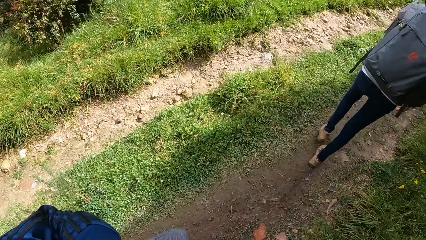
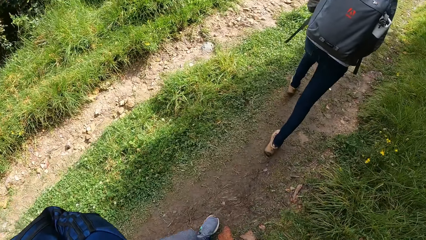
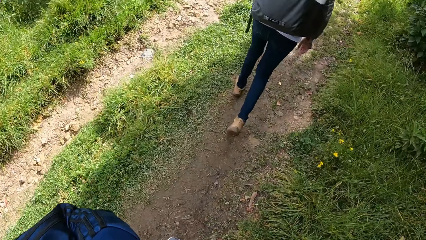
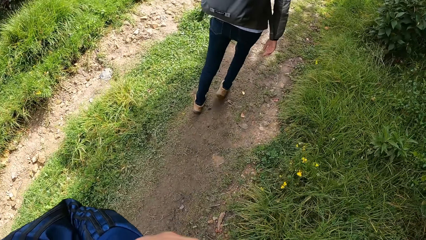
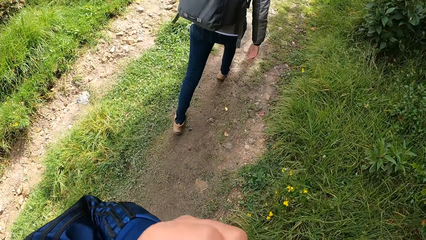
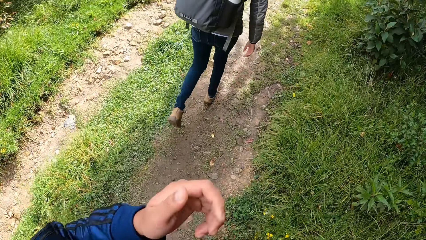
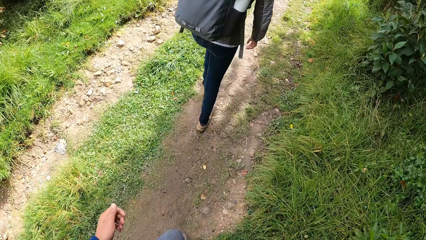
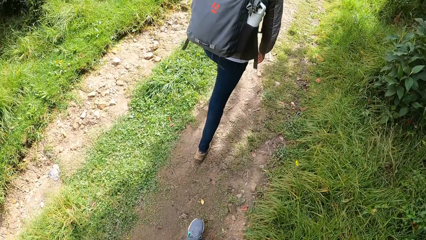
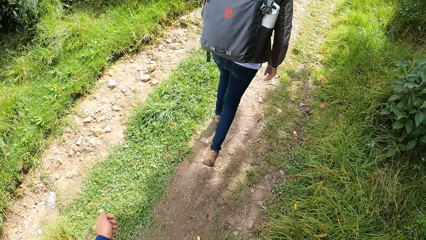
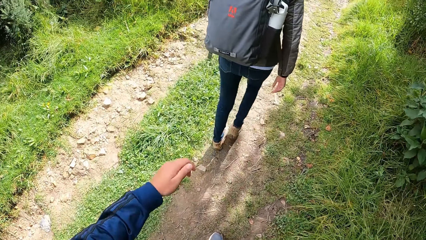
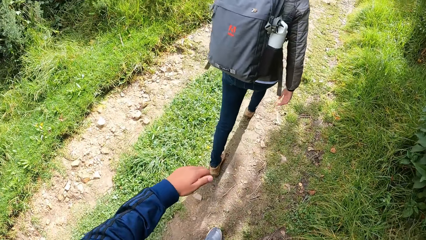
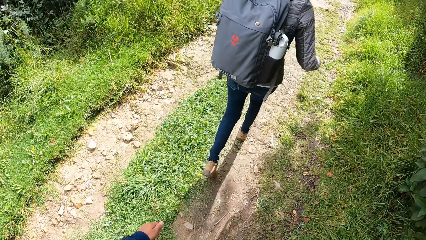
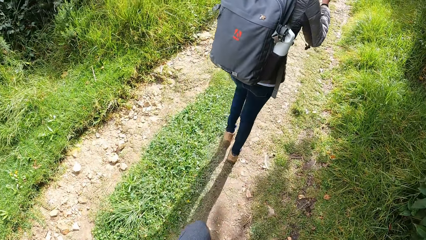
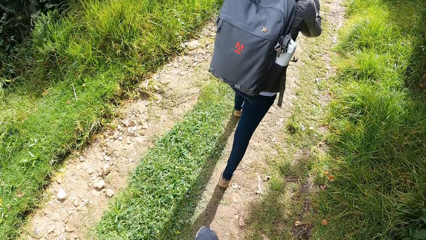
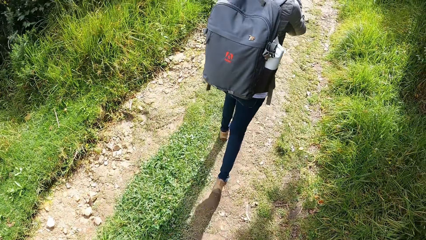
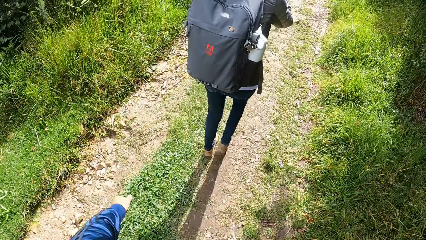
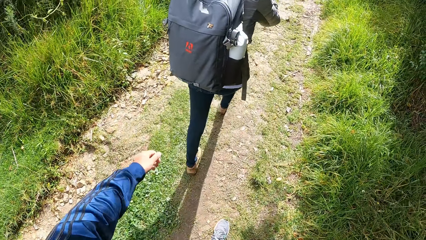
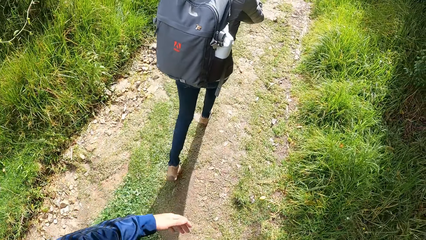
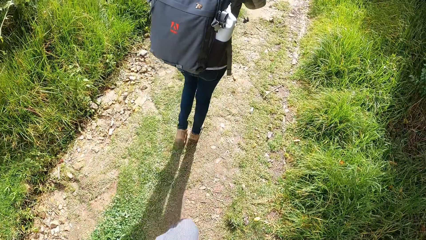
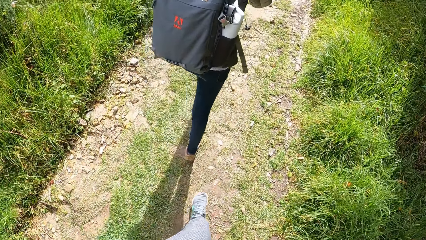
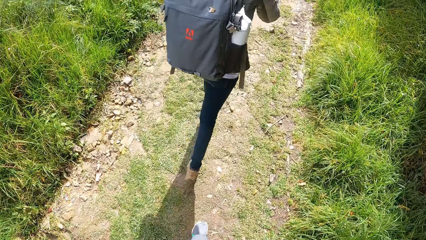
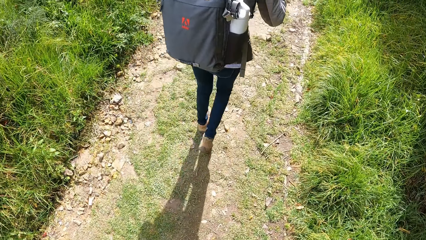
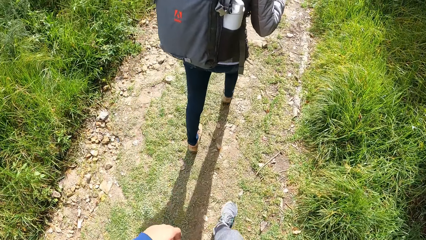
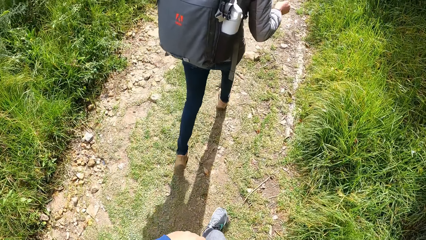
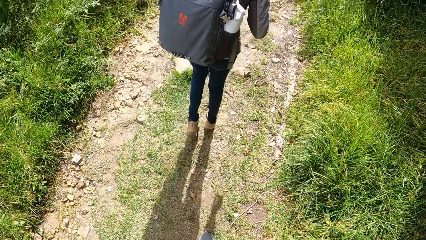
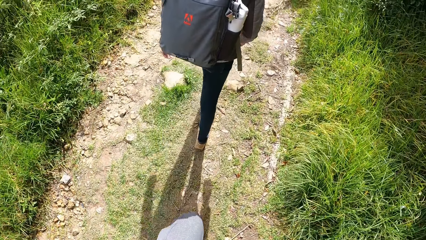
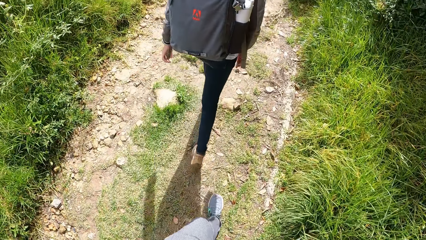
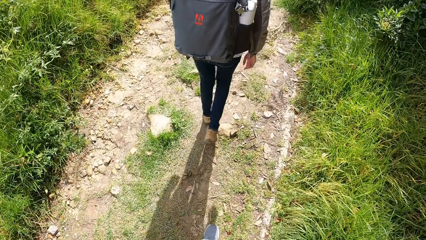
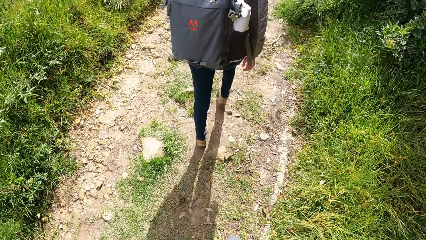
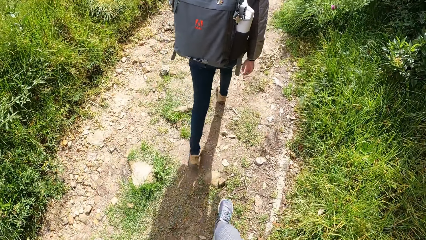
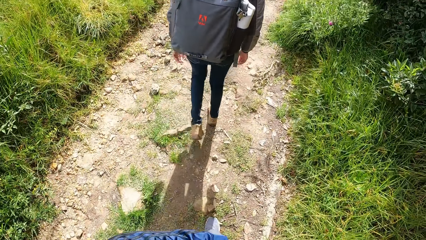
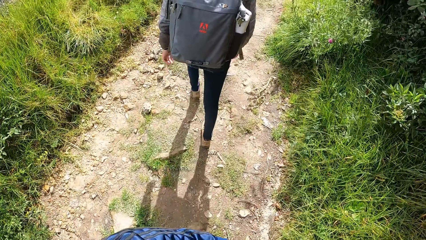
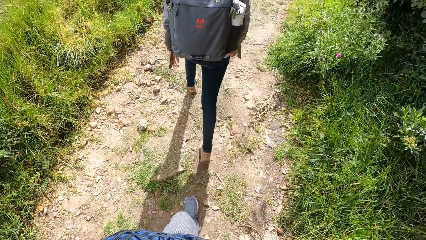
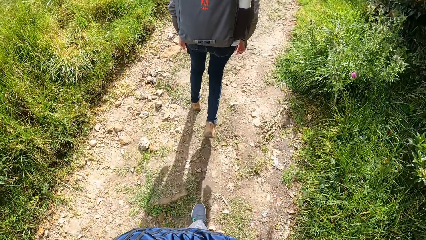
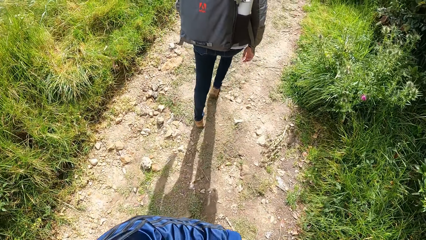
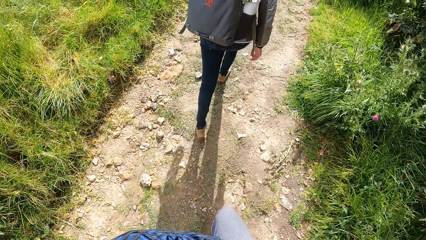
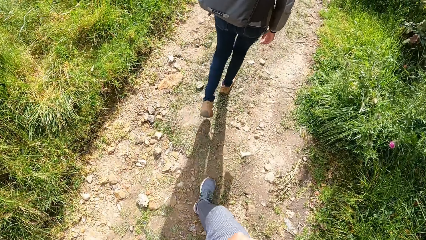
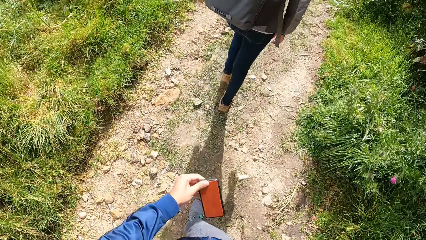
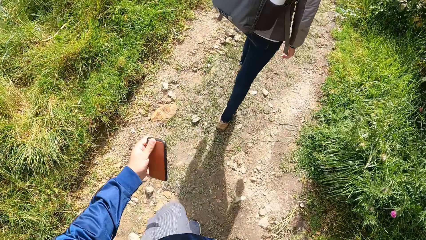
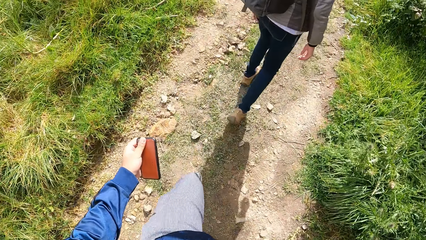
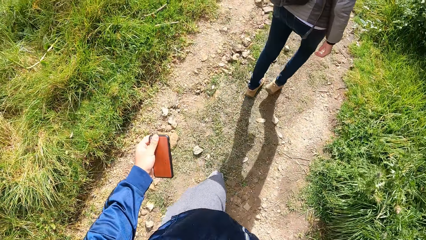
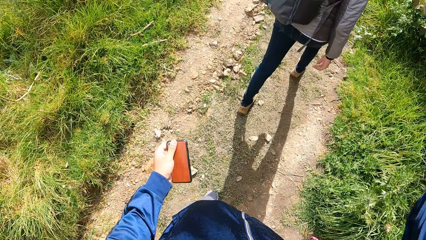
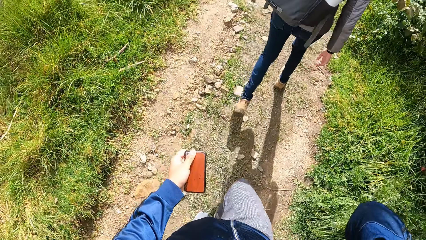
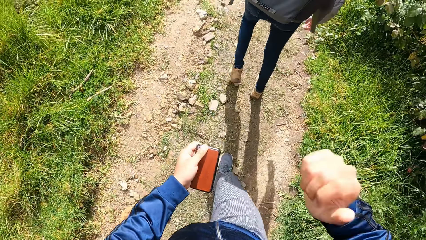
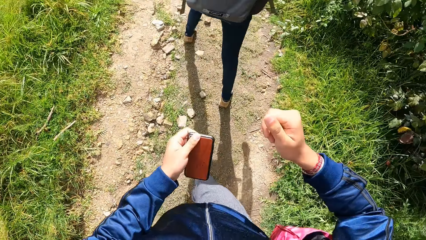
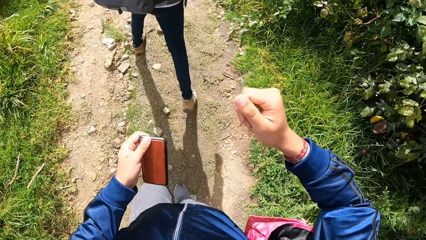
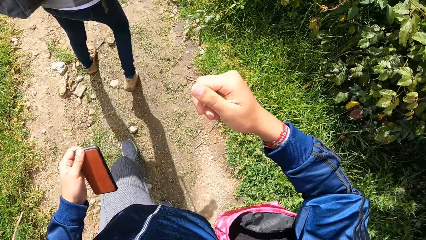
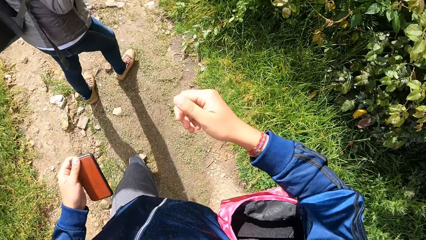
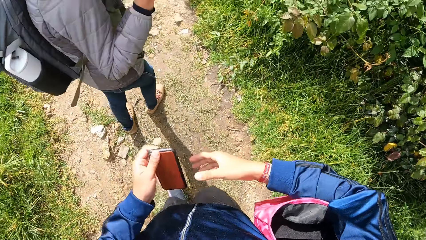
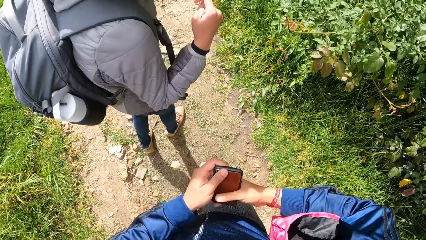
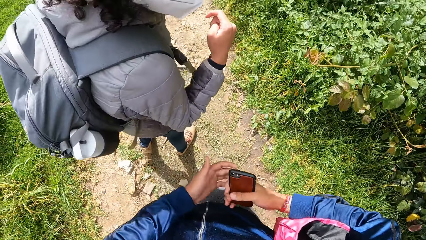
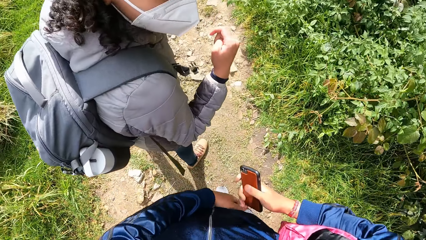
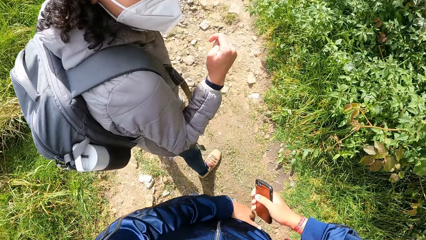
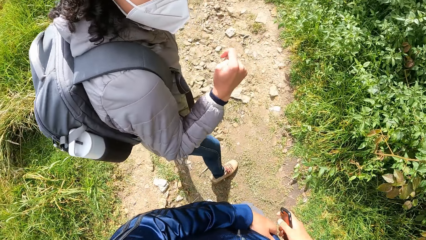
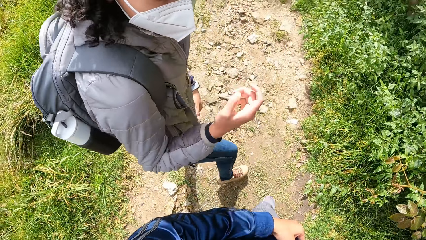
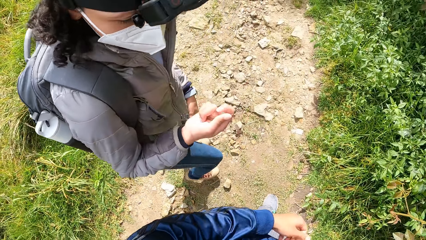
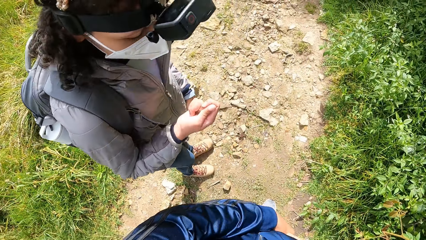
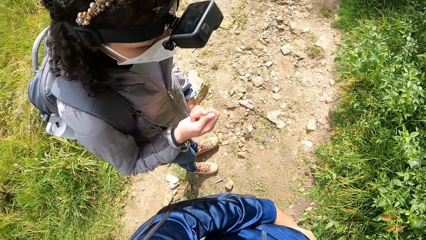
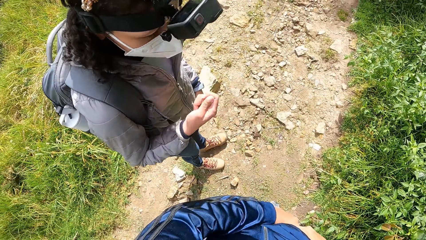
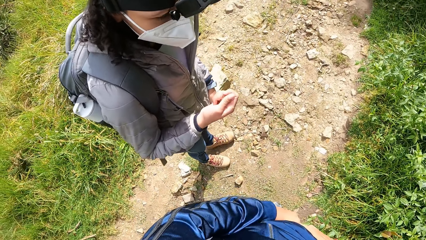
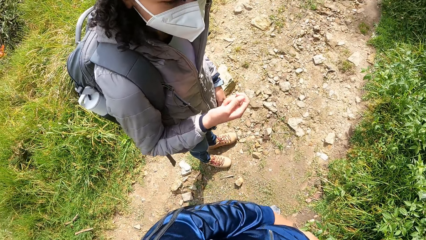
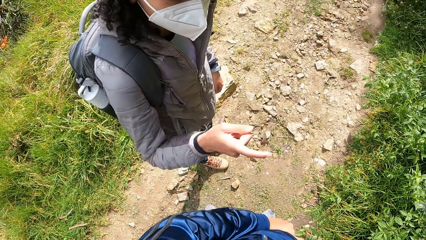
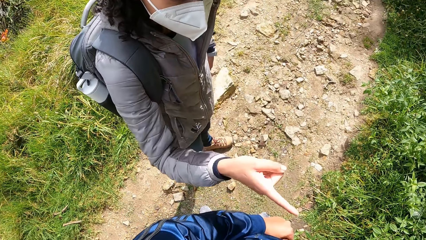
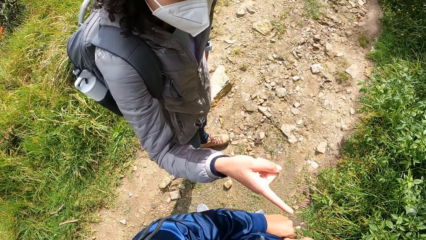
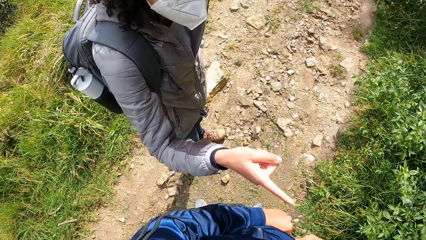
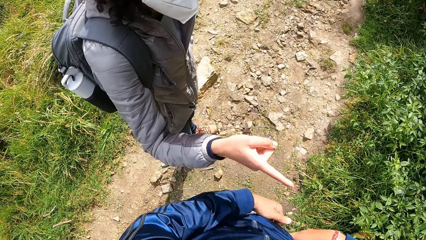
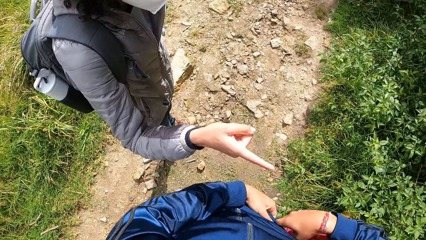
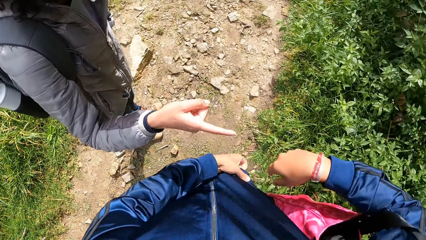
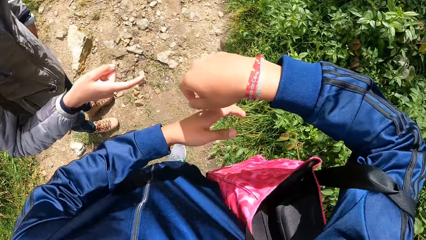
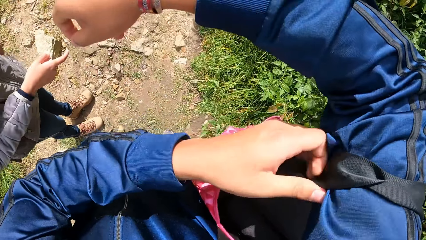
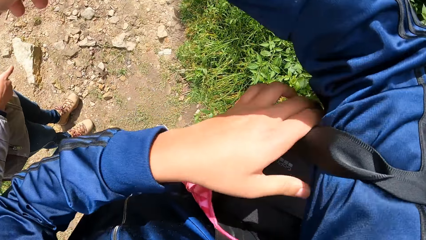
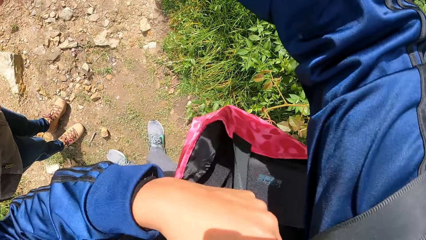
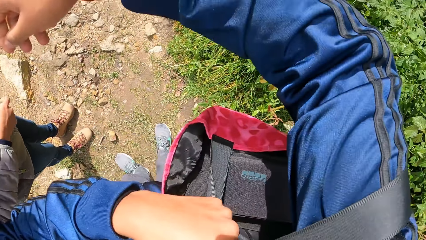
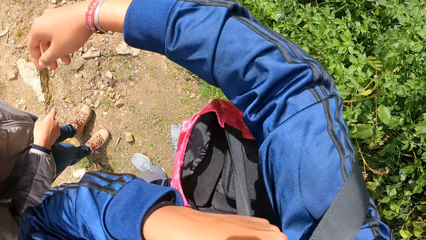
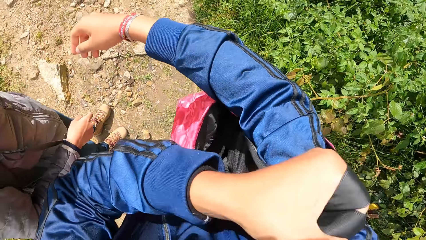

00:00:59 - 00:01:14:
The camera wearer looks back. They touch her mouth with her left hand. They look down. They remove her left hand from the mouth. They look down. They bring out a phone with his left hand. A woman converses with the camera wearer. The camera wearer holds the phone with his right hand. They transfer the phone from her left hand to right hand. They put the phone in his right hand in his pocket. The woman gestures to the camera wearer with her right hand. The woman points her right hand at the bag in the camera wearer's hand. The camera wearer removes the bag in his right shoulder with his left hand.
